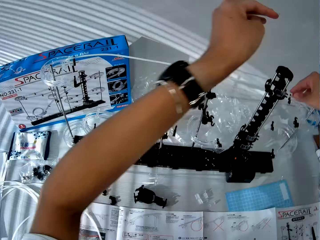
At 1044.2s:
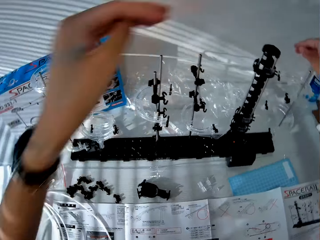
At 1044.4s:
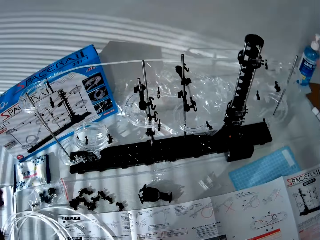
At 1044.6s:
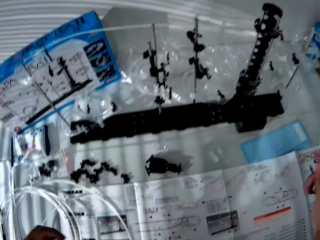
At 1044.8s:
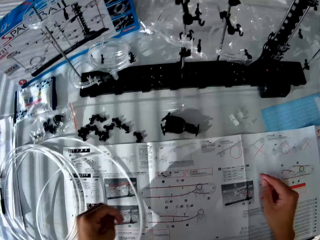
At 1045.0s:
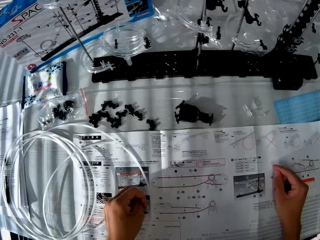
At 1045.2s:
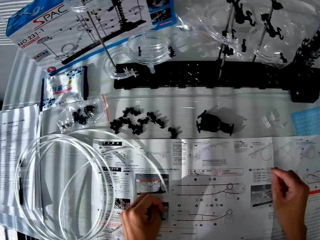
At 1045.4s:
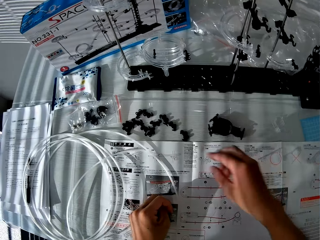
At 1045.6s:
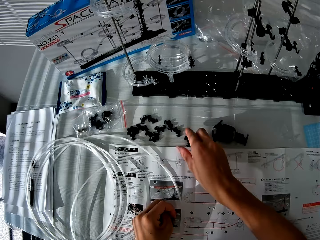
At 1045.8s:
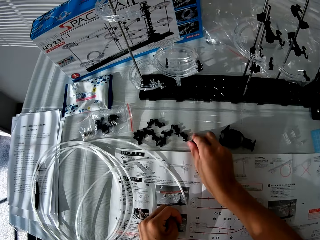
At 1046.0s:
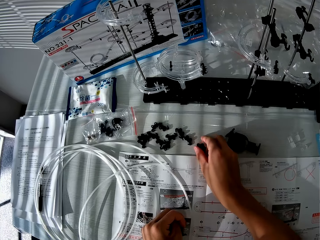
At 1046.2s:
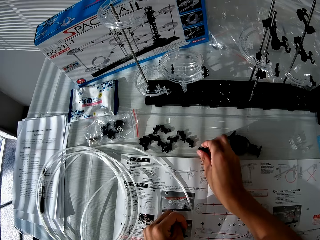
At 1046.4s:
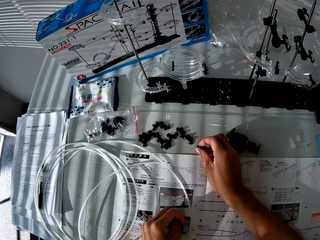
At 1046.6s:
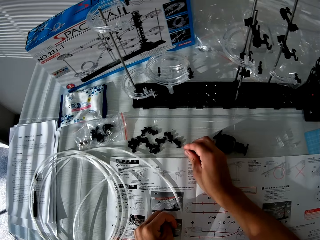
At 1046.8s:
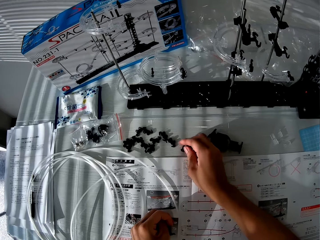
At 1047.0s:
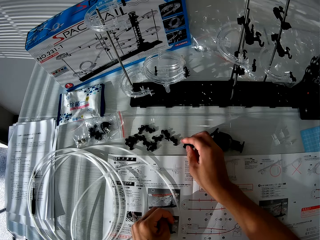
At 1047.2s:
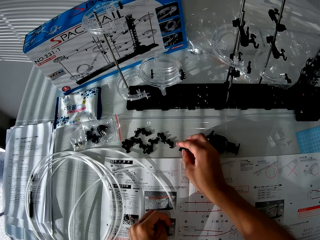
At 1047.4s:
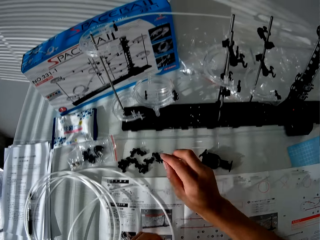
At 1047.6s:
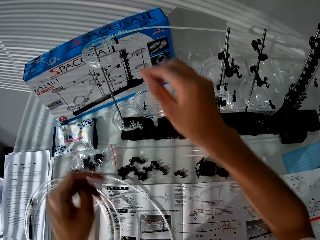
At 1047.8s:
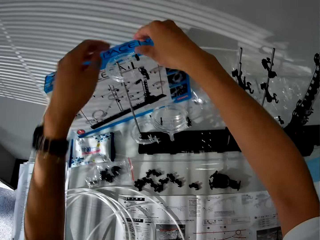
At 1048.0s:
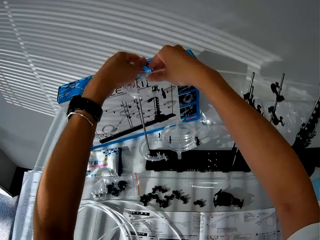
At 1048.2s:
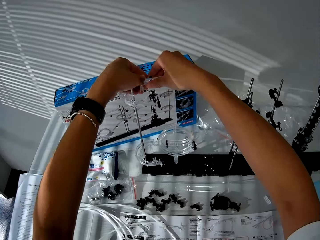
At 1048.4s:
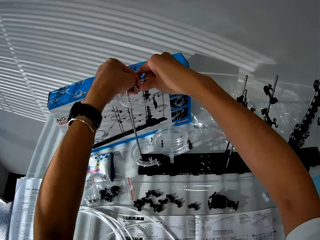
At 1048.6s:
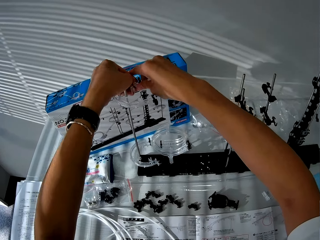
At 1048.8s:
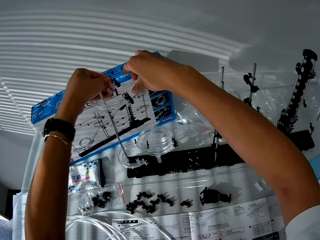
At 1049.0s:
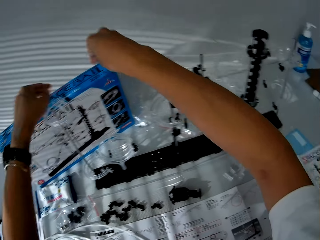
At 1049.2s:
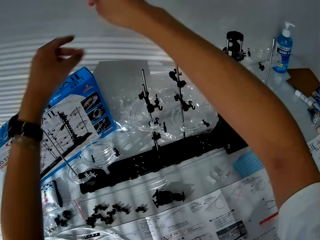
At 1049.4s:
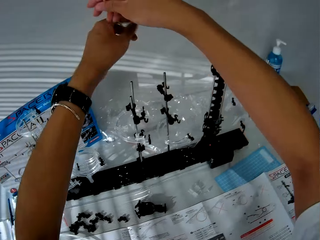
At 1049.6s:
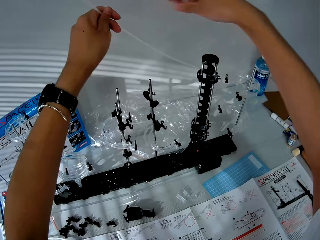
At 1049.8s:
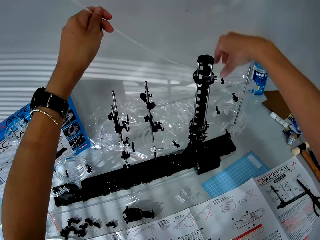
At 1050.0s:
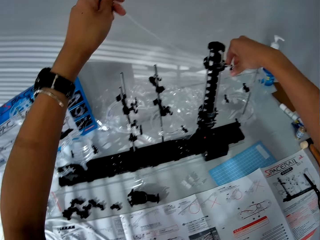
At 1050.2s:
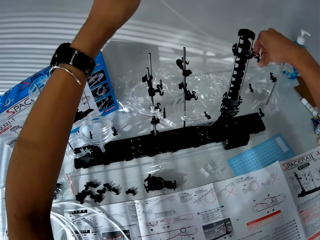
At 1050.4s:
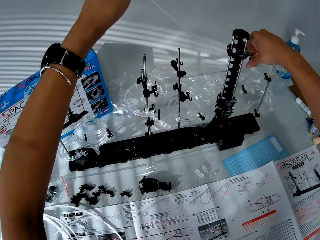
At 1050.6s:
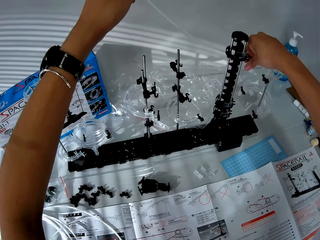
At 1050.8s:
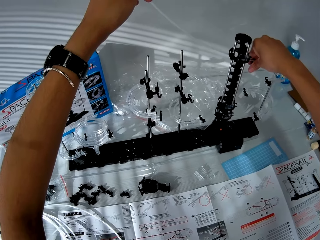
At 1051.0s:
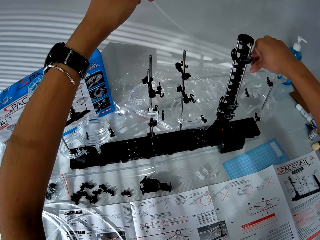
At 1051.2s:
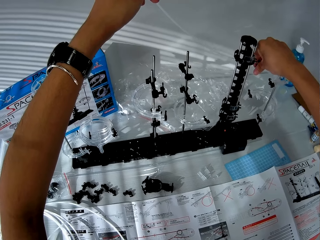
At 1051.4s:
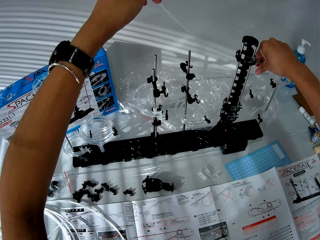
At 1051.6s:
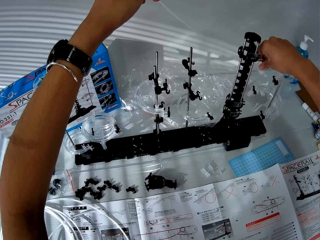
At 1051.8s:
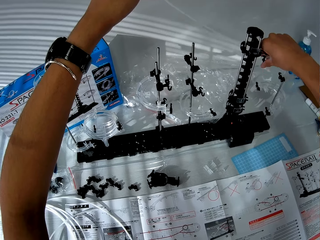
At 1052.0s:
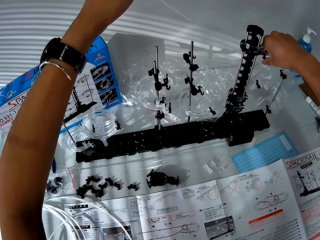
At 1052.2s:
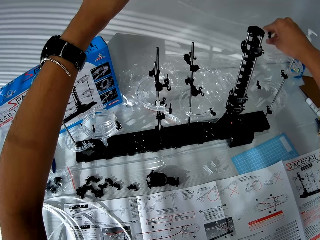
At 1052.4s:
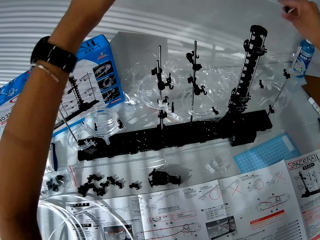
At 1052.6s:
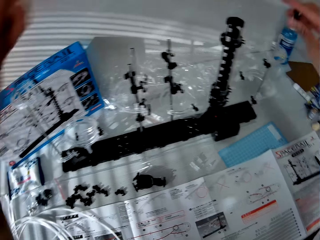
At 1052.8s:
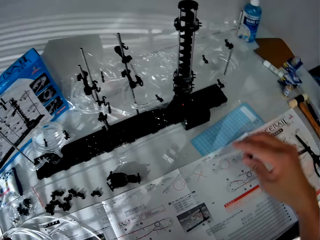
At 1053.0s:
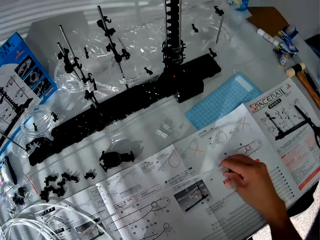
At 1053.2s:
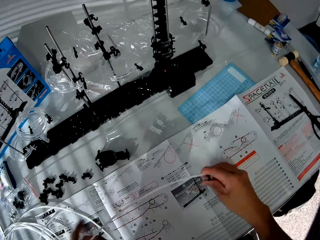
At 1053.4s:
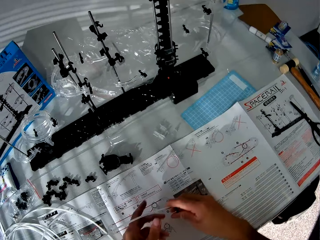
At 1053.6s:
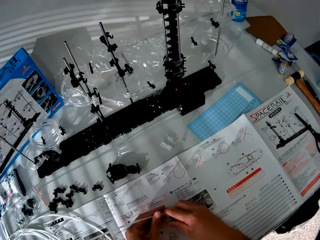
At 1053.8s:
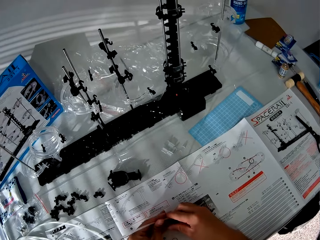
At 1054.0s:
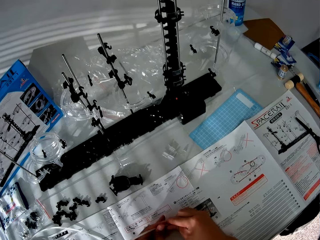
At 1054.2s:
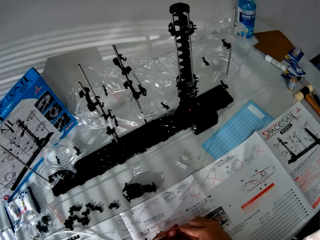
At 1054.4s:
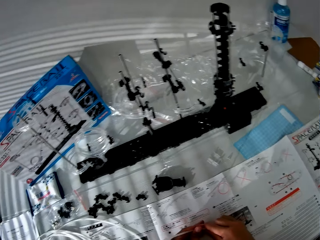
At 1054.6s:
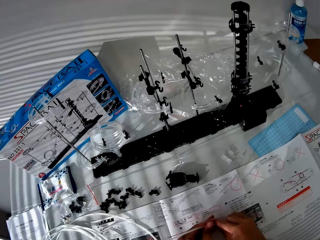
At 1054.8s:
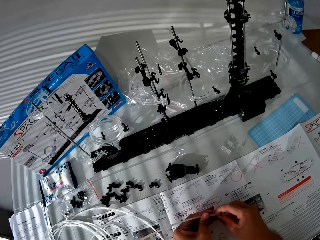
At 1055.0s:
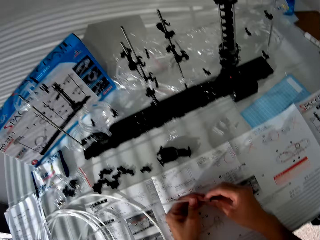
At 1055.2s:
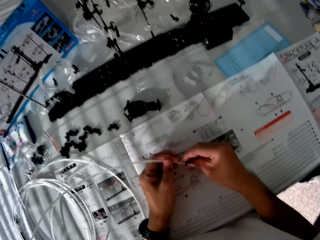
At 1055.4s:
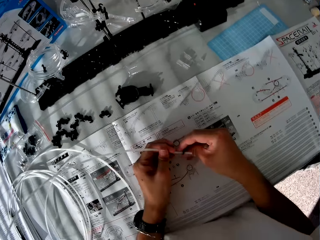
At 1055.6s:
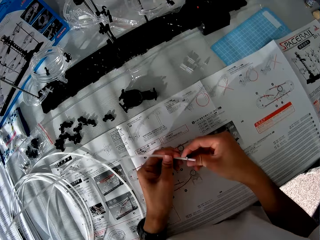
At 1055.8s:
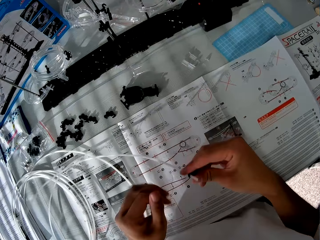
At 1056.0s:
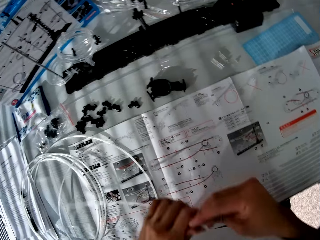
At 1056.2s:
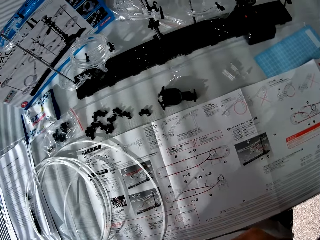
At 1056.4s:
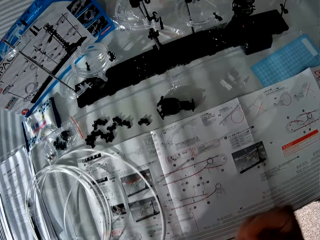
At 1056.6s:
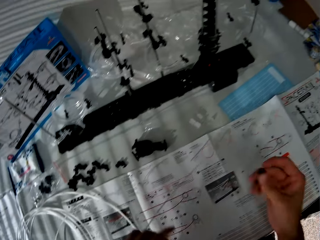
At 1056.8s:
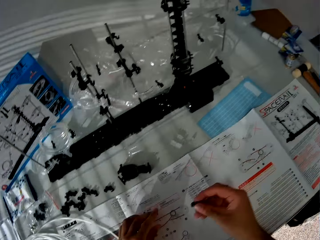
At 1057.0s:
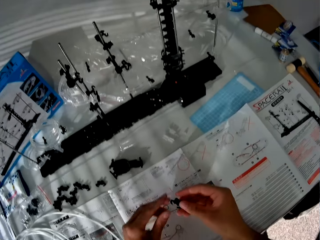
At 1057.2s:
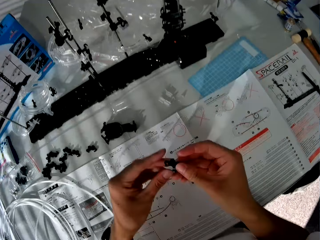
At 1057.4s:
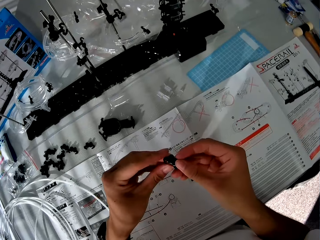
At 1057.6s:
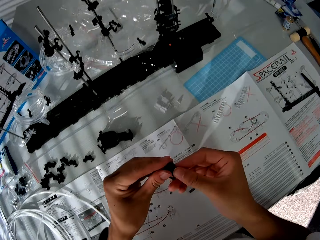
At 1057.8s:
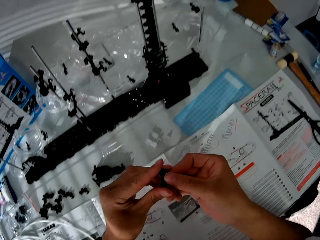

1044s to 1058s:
The camera wearer touches the arm of the space rail. They take a component on the table. They attach the component to the toy setup. They remove the standard rail from the space rail. They remove the cable. They put the standard rail on the table. They separate the component on the cable. They remove a part of the space rail from the standard rail.

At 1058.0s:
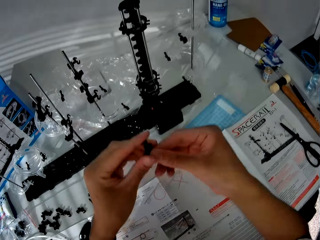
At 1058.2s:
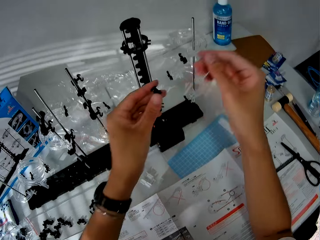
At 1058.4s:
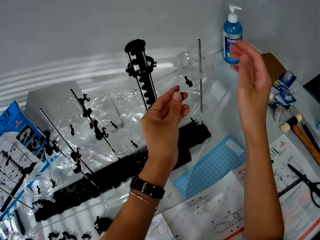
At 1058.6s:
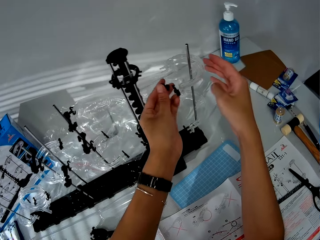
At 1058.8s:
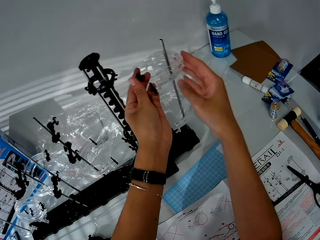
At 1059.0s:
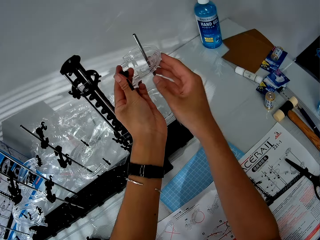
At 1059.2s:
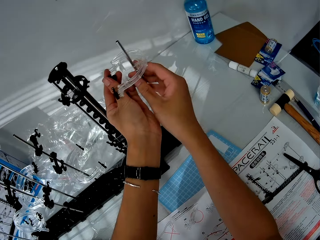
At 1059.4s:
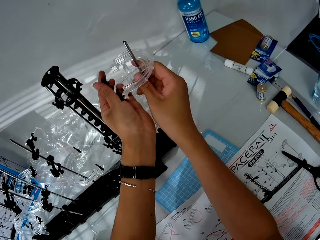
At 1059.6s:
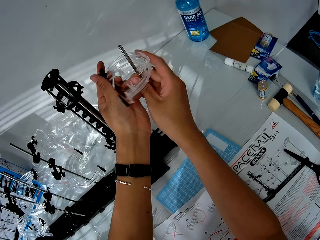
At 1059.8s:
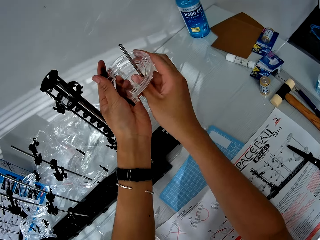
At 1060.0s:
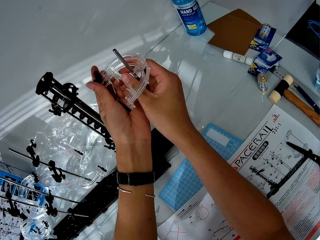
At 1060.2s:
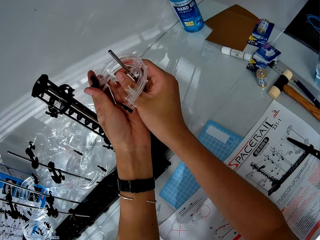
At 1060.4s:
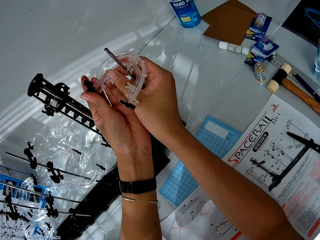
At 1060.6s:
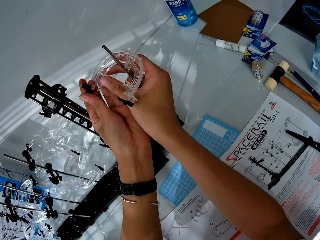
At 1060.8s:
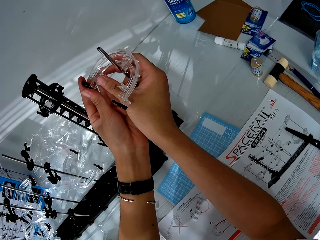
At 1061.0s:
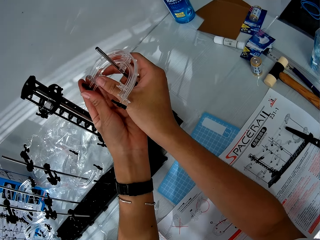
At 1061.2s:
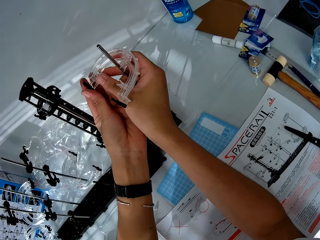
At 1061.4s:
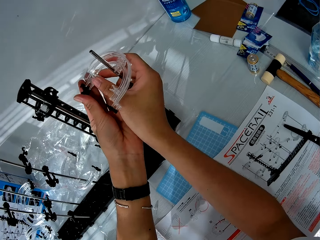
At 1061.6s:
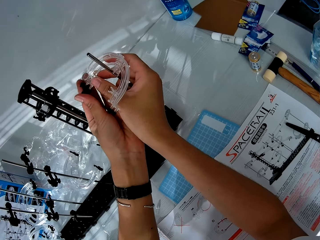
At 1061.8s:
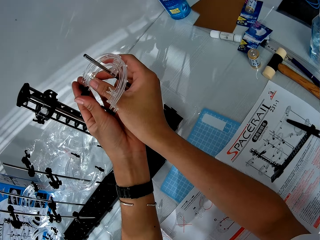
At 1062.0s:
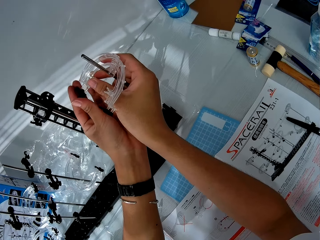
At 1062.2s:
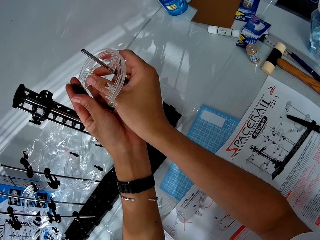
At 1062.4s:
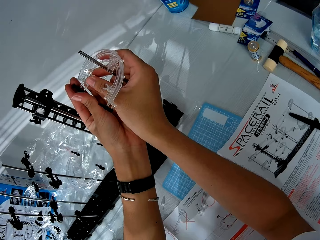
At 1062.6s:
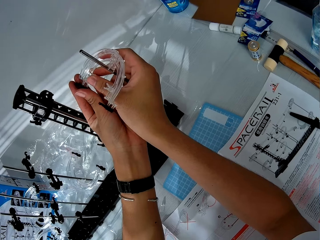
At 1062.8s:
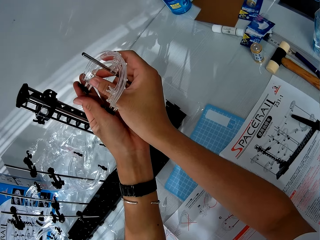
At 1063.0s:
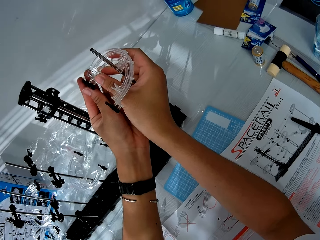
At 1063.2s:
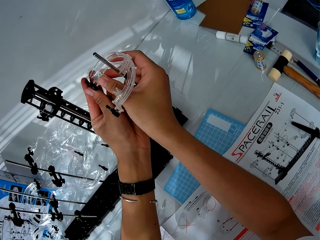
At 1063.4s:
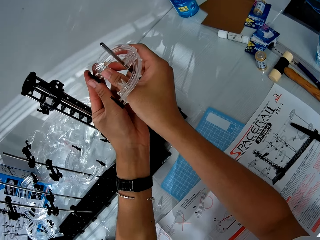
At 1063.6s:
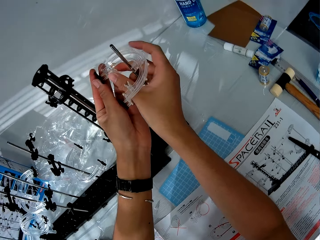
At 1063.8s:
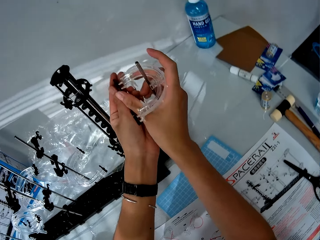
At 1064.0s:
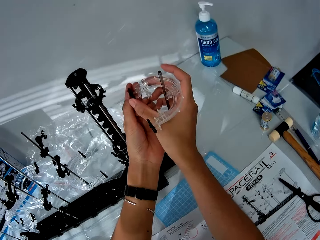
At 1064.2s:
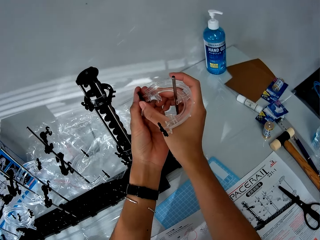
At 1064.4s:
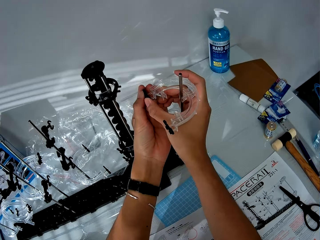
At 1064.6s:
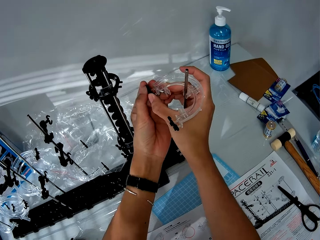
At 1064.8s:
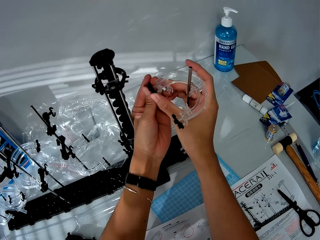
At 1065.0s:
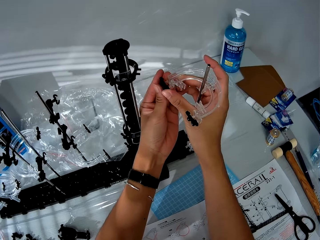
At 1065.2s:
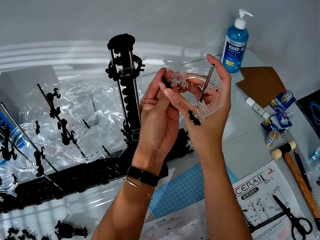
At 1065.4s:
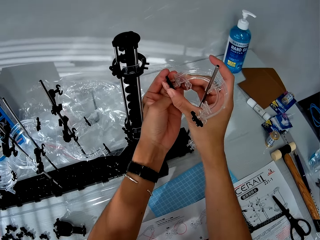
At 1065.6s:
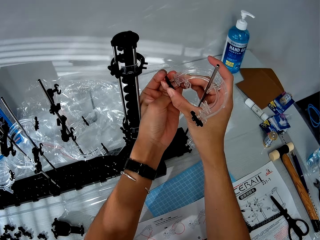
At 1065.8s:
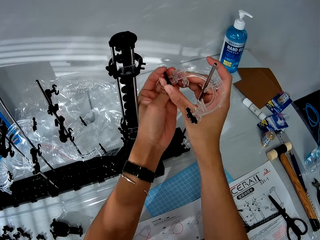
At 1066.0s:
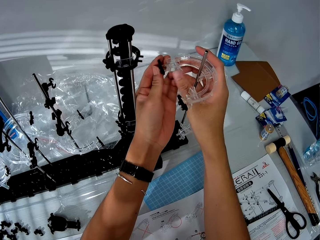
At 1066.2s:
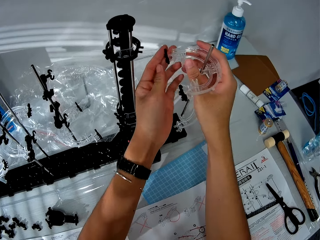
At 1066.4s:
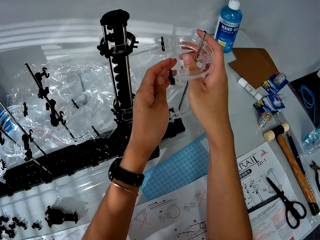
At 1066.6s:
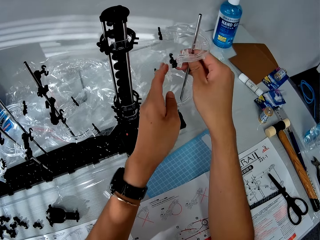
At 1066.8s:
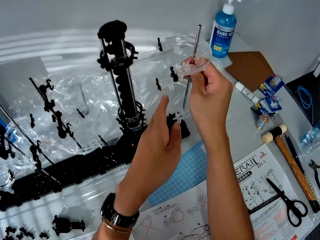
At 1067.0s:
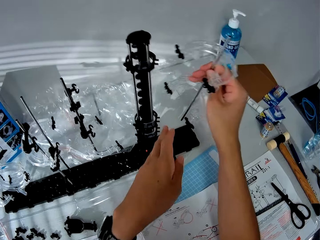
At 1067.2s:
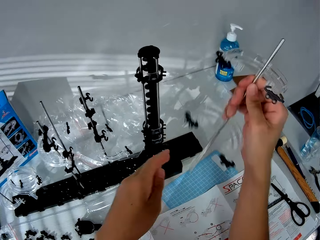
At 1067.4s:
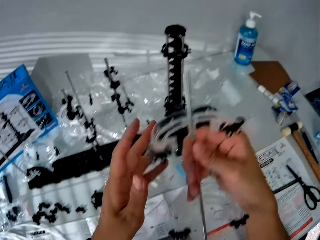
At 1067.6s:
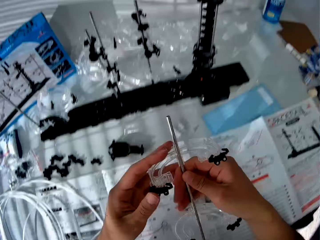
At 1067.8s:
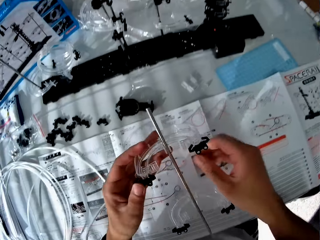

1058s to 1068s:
The camera wearer connects the part of the space rail to the corner part. They remove the shaft from the base.
